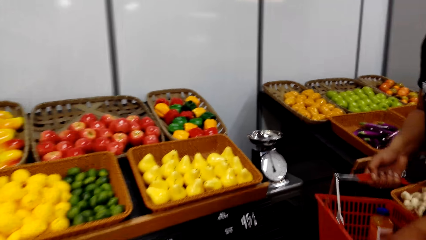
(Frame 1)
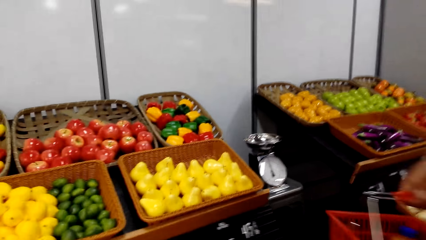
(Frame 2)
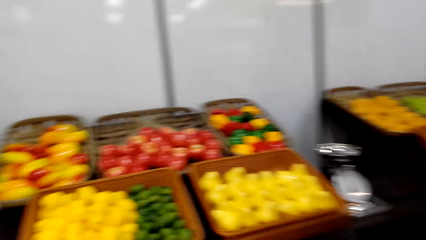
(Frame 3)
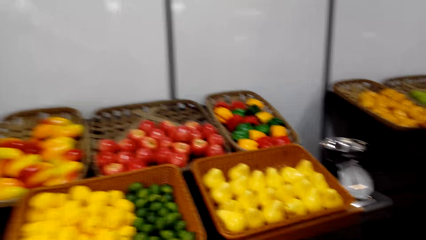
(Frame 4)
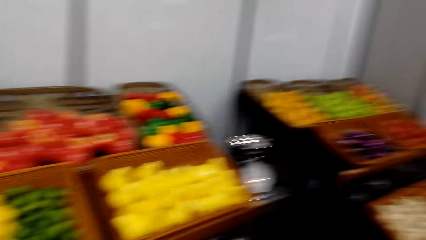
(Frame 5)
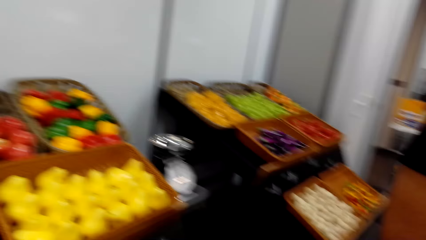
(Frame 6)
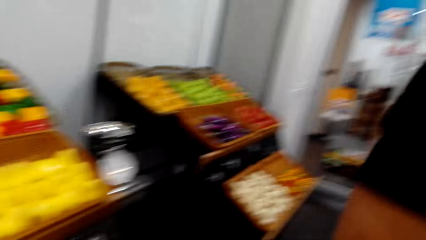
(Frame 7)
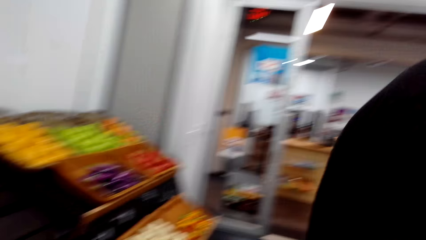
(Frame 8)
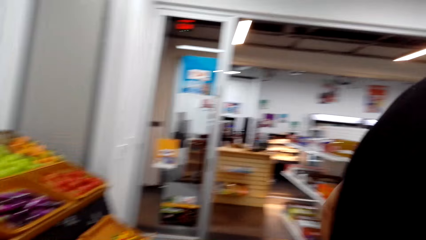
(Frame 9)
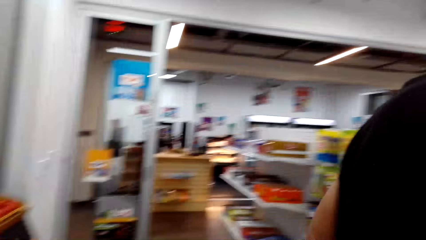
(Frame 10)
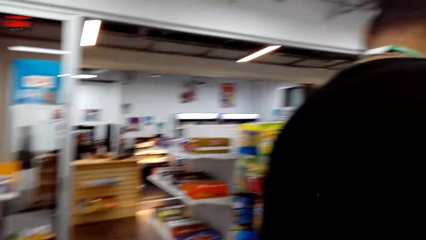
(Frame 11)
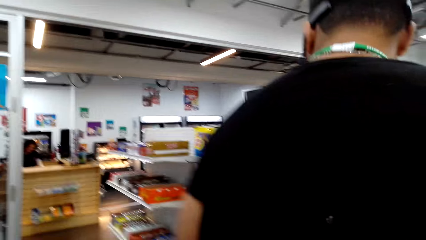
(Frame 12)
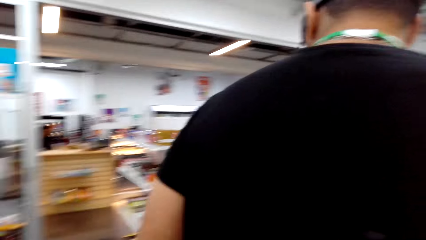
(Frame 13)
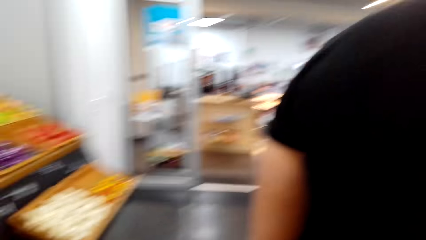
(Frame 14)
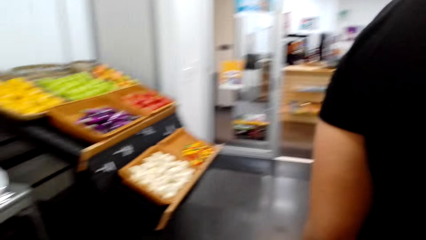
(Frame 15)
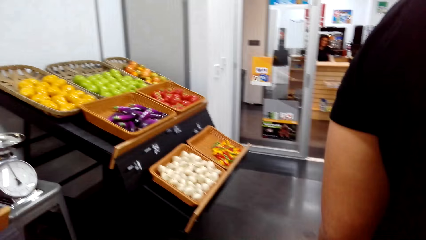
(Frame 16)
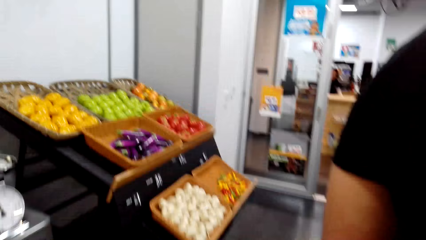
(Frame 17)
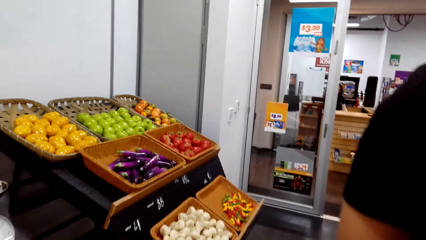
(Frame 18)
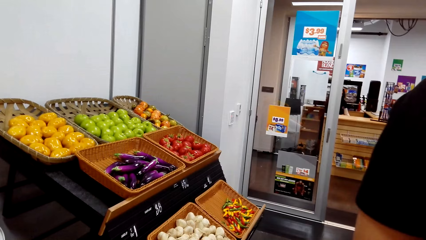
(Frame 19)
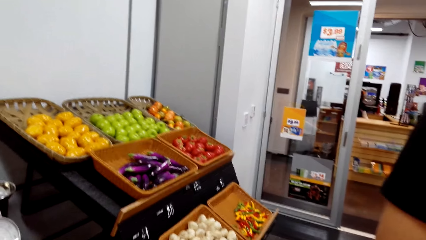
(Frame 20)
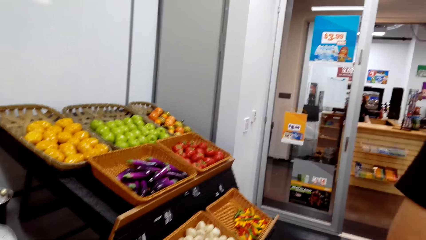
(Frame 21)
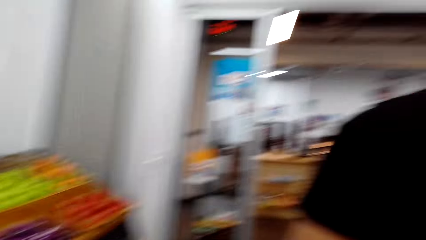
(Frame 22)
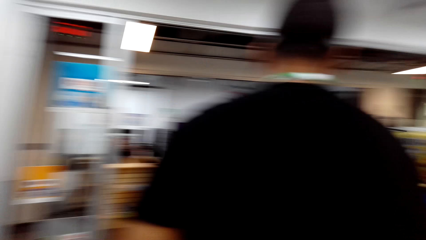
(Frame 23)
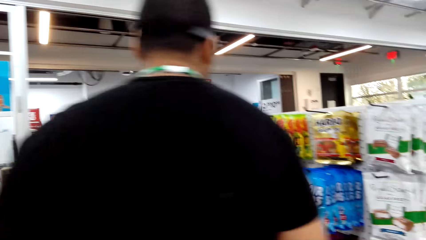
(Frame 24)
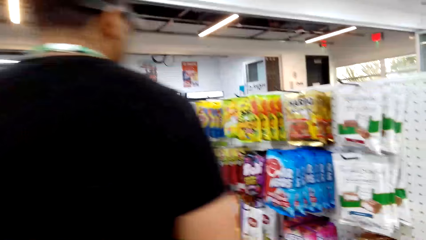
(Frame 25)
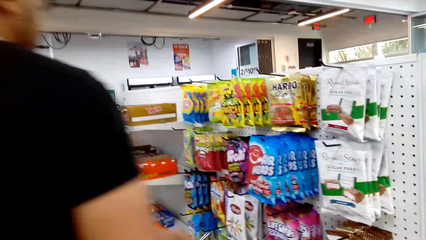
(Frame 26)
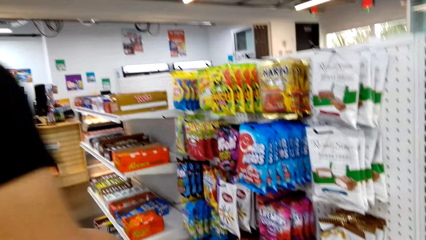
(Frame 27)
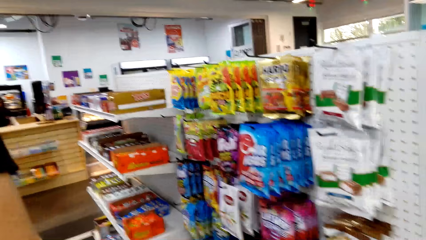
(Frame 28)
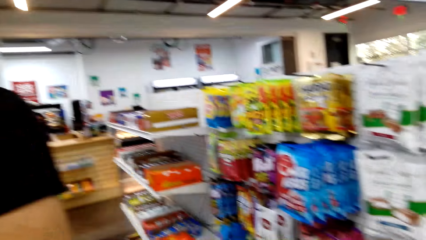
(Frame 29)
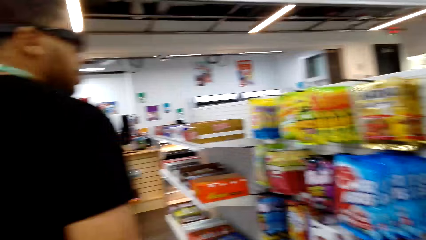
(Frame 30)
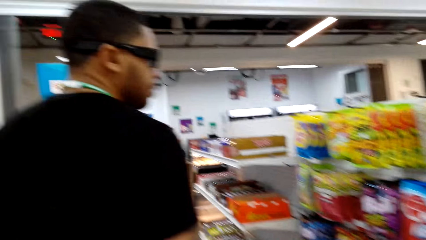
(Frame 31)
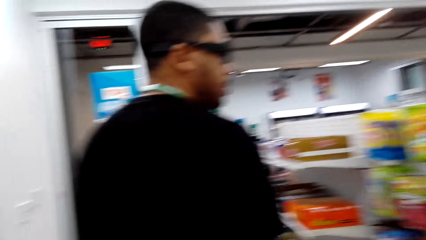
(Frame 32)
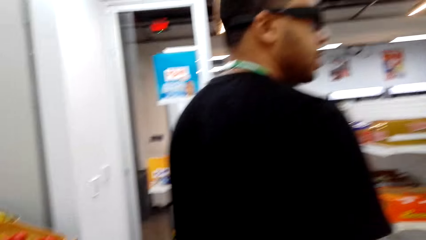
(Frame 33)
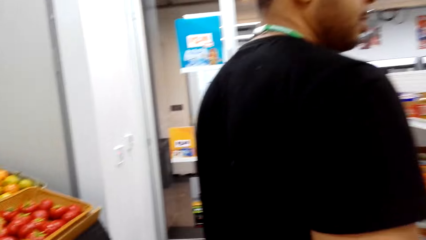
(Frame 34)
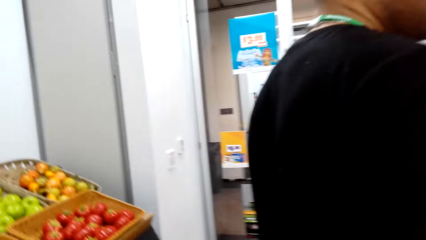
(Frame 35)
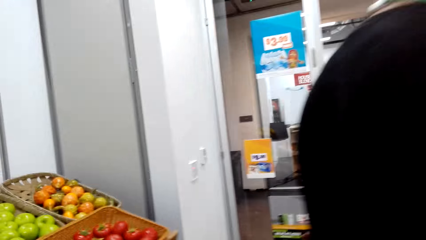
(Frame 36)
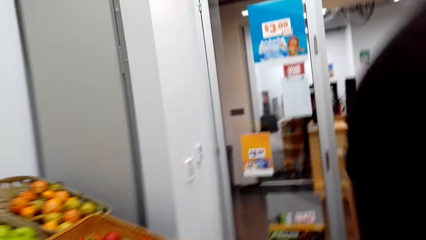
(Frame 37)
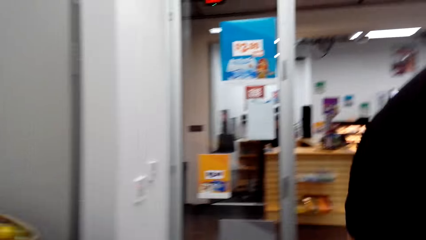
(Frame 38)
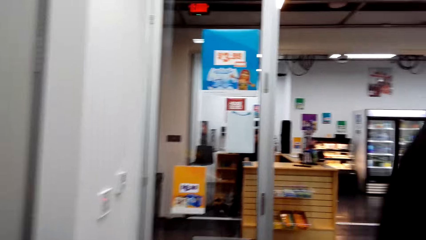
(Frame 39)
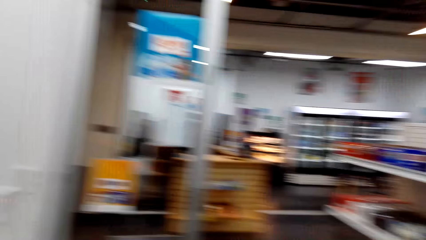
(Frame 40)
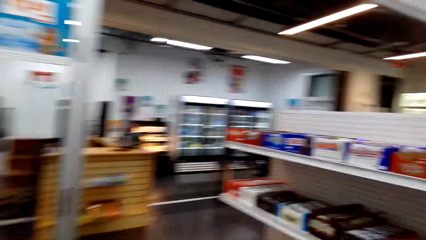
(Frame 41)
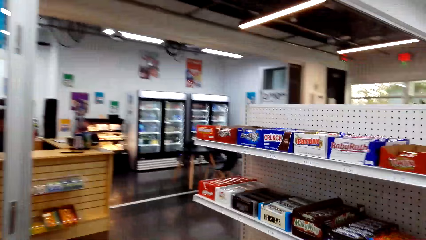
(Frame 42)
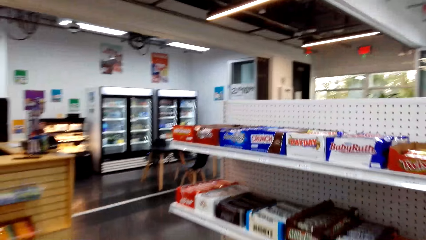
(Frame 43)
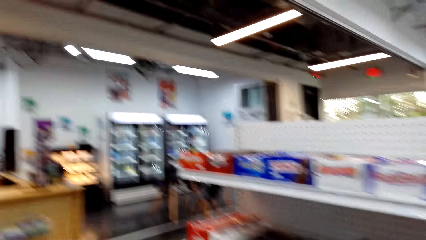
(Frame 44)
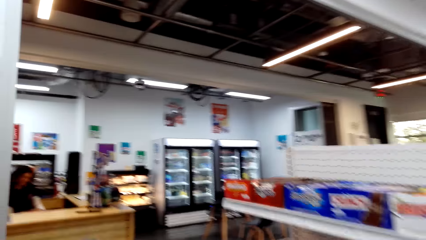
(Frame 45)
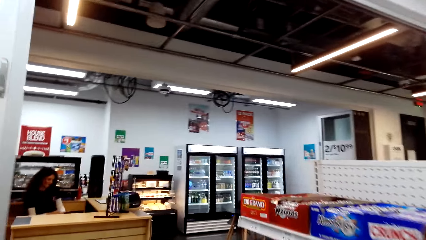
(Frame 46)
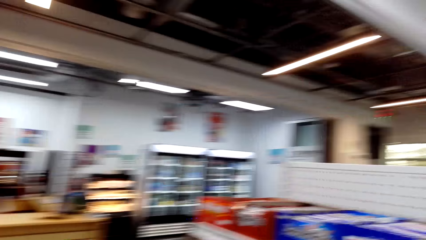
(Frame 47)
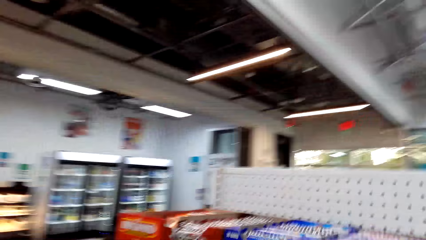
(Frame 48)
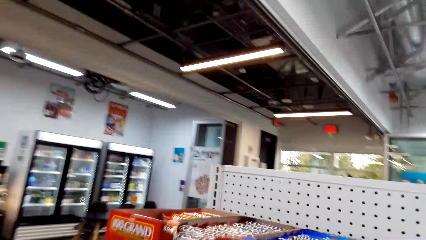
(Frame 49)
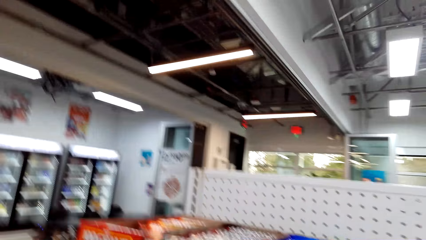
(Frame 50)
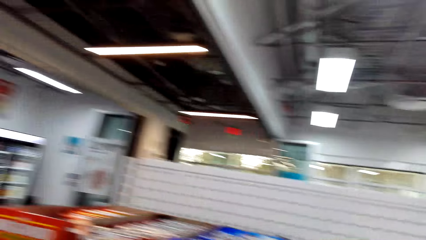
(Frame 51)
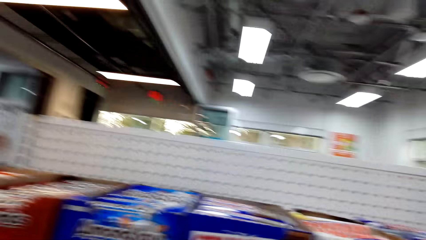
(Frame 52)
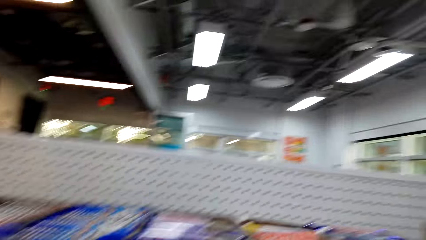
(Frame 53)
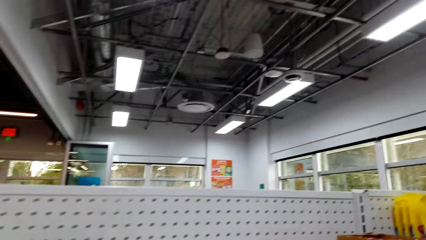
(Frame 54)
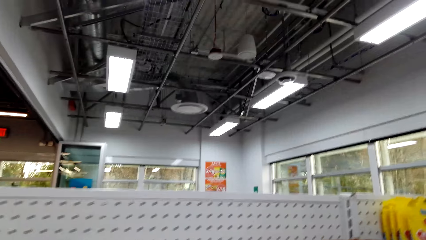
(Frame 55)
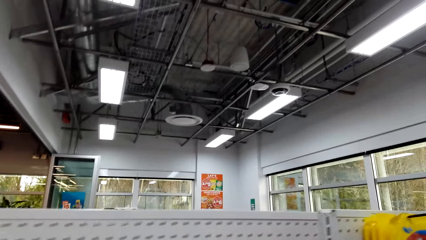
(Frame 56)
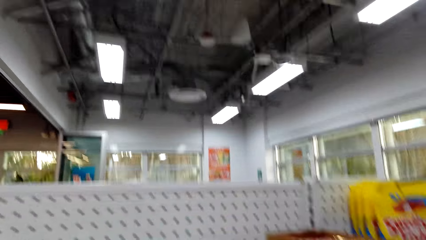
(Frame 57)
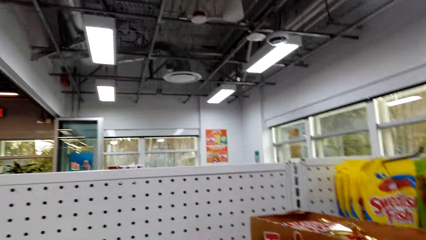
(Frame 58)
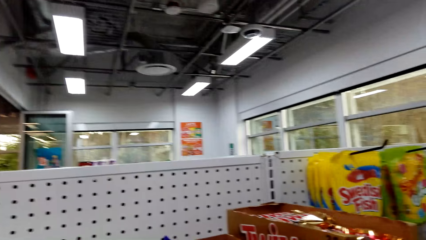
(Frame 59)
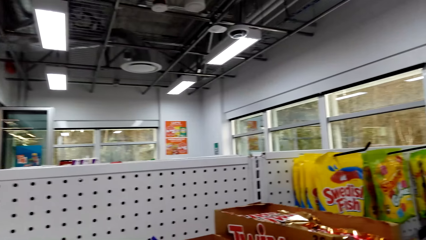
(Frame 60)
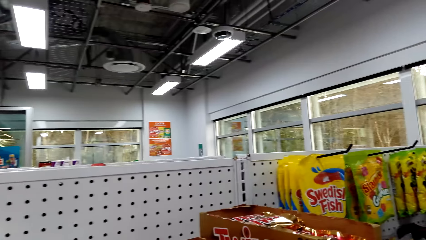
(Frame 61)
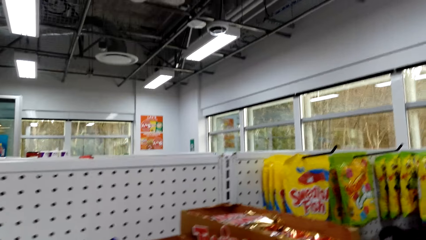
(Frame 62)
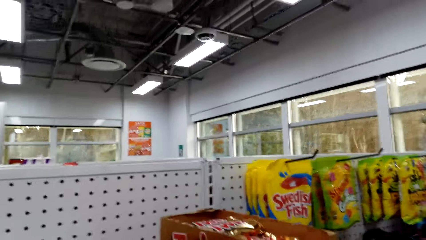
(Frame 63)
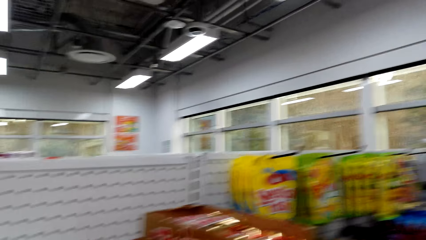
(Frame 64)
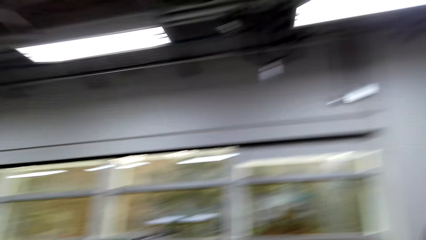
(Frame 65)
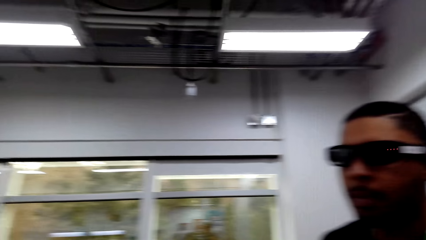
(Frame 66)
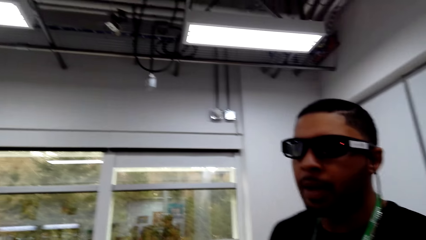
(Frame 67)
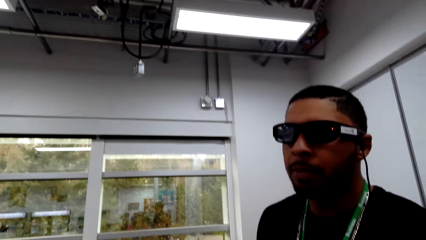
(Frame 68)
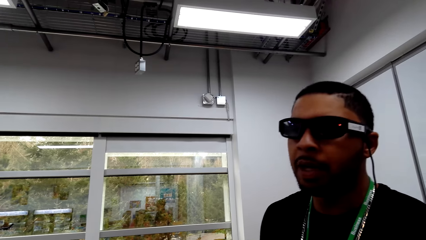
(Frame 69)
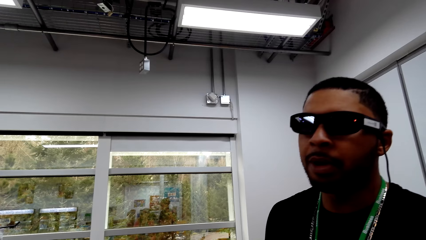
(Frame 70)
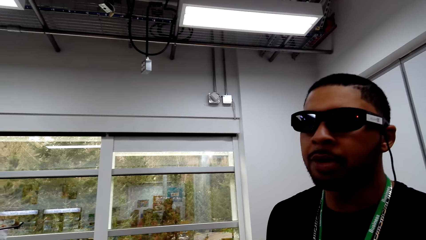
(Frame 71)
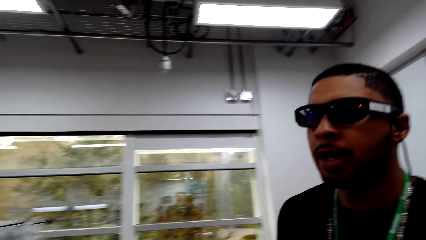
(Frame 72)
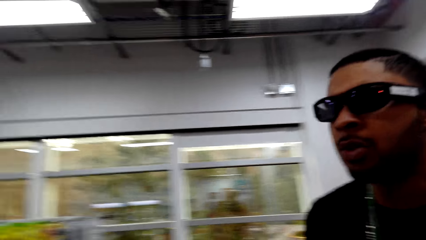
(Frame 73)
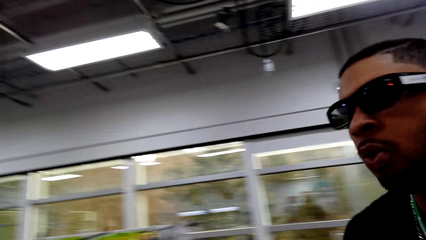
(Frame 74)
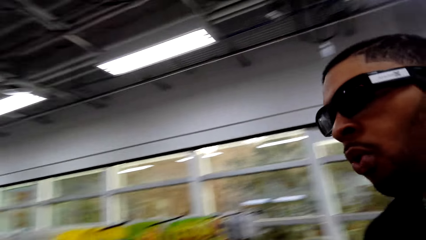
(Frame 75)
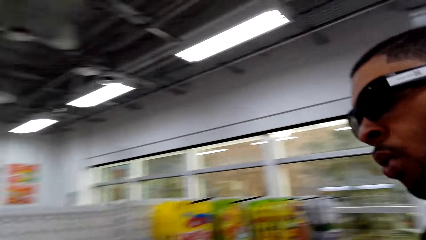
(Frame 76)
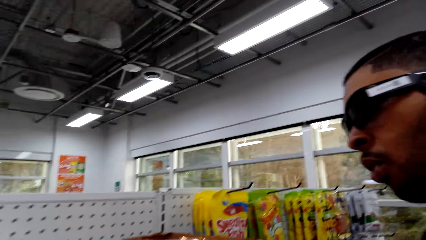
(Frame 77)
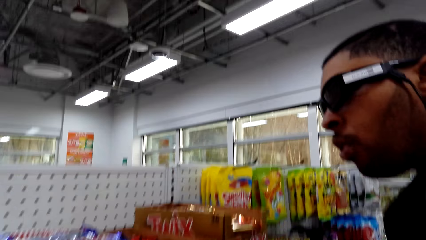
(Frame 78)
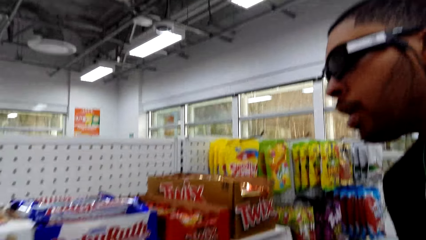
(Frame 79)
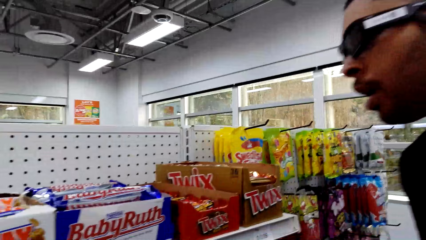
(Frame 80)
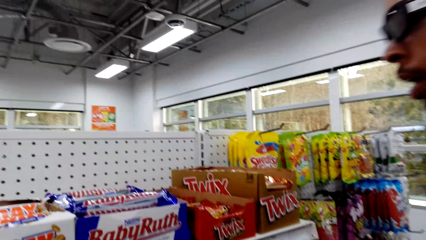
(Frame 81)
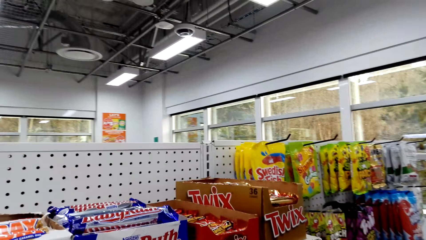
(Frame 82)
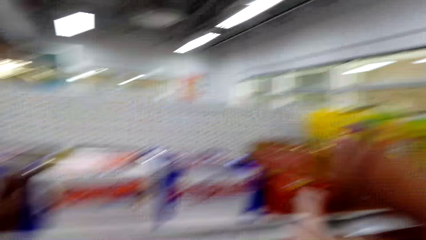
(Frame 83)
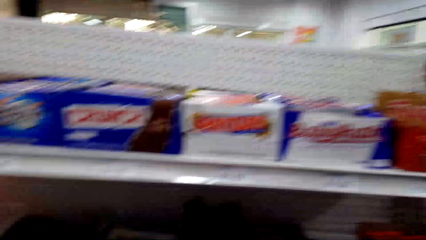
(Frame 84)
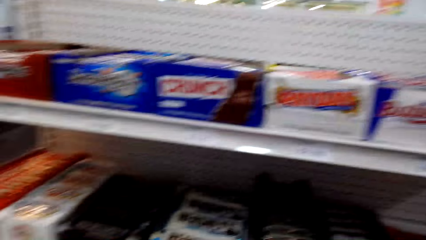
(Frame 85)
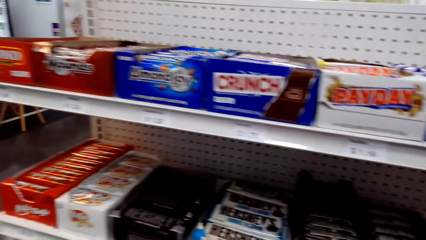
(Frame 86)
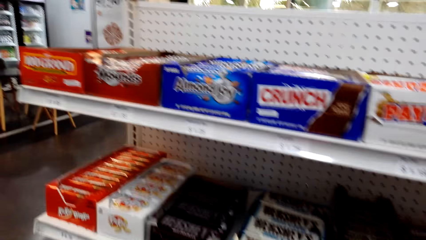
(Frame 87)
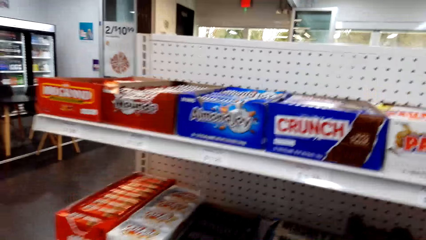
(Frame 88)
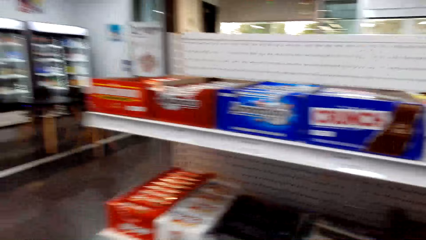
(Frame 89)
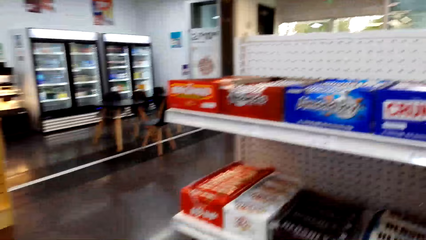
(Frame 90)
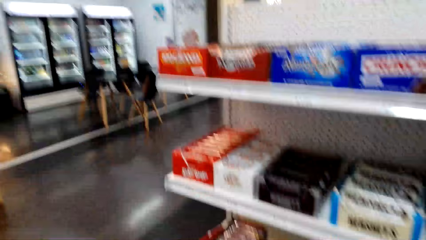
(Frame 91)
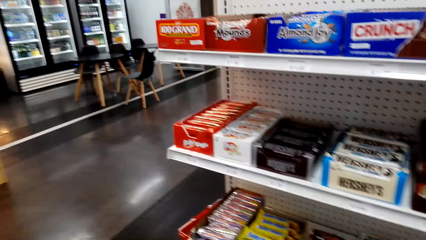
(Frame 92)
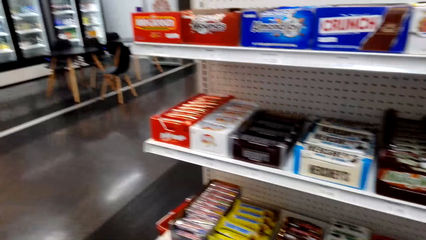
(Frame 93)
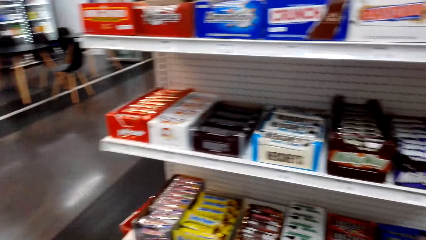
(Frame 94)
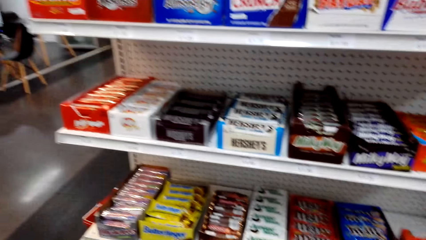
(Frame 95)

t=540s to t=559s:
The camera wearer walks around the supermarket and dialogues to a person.
